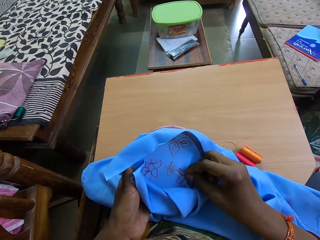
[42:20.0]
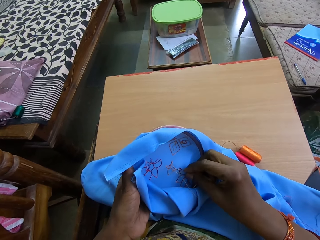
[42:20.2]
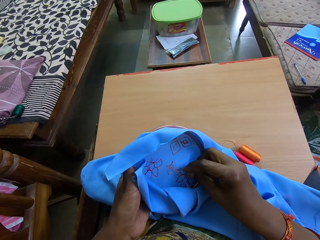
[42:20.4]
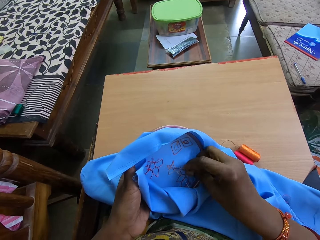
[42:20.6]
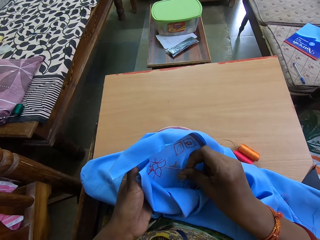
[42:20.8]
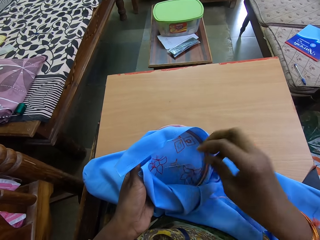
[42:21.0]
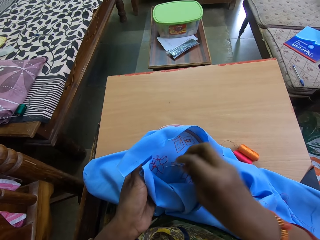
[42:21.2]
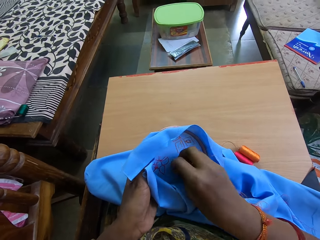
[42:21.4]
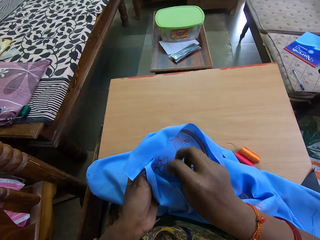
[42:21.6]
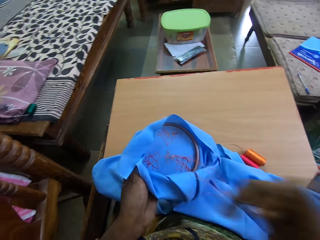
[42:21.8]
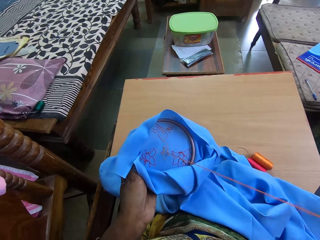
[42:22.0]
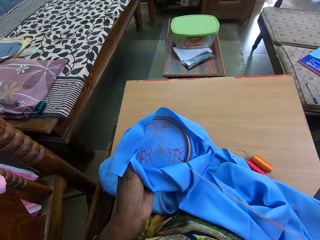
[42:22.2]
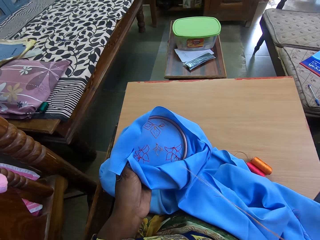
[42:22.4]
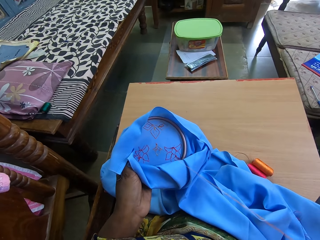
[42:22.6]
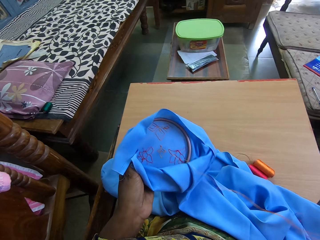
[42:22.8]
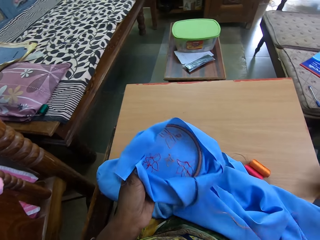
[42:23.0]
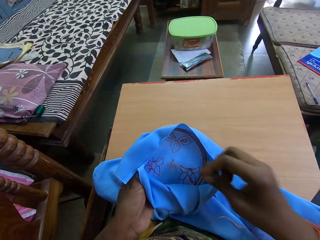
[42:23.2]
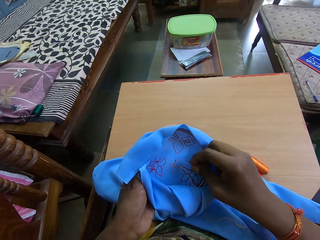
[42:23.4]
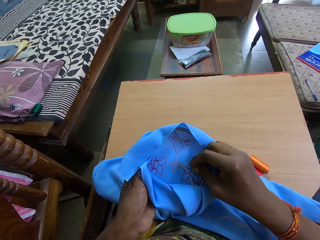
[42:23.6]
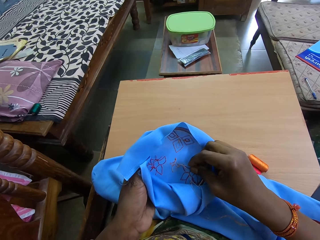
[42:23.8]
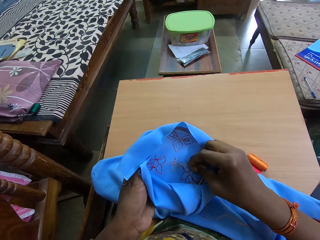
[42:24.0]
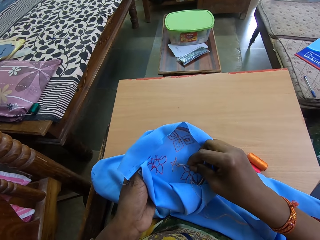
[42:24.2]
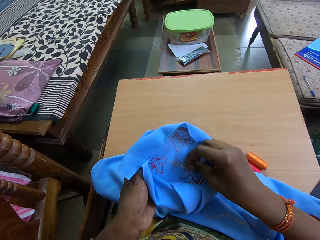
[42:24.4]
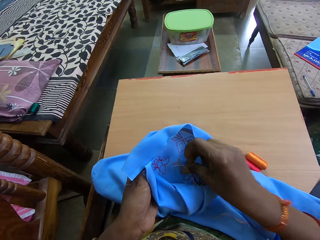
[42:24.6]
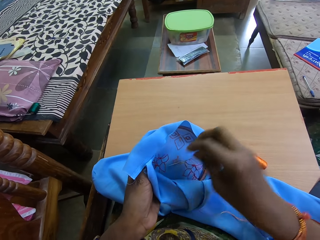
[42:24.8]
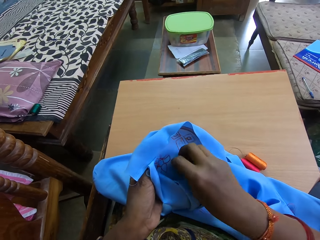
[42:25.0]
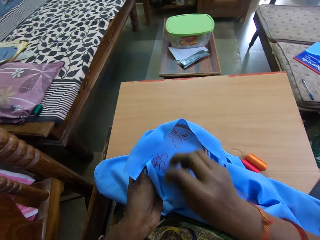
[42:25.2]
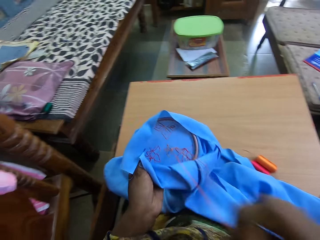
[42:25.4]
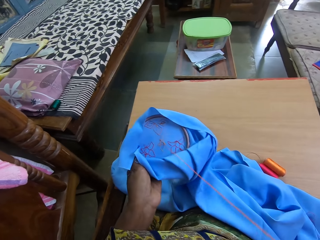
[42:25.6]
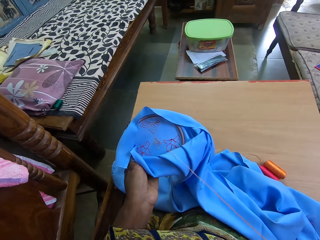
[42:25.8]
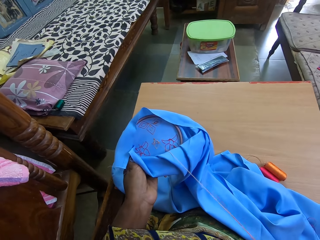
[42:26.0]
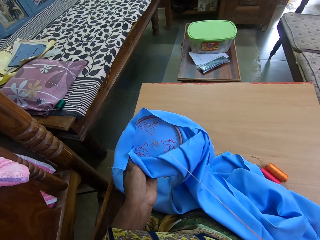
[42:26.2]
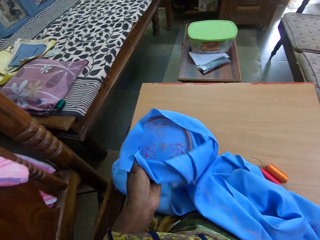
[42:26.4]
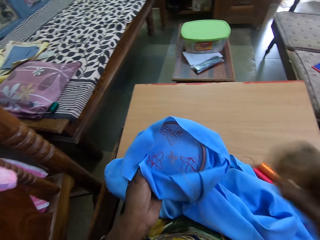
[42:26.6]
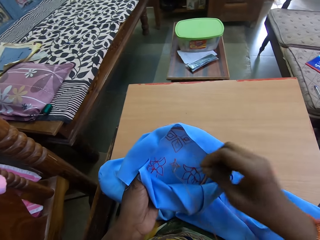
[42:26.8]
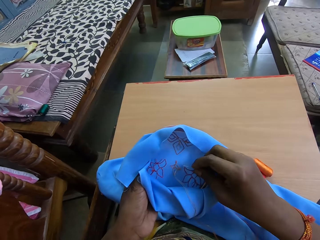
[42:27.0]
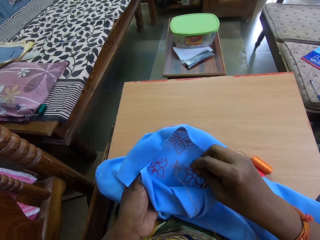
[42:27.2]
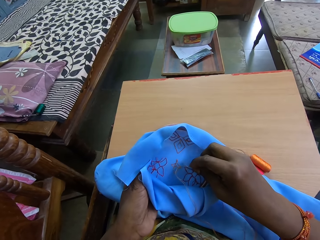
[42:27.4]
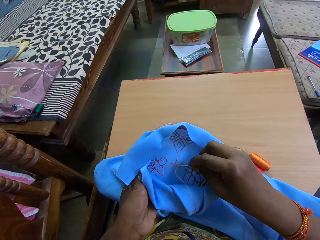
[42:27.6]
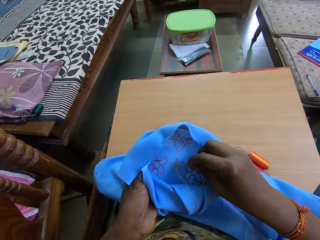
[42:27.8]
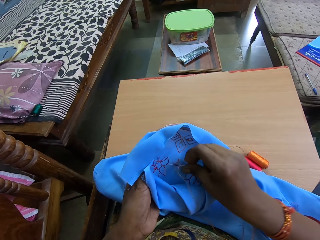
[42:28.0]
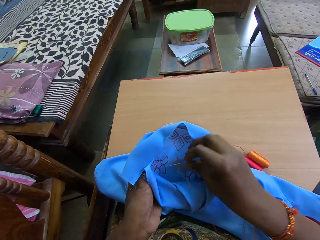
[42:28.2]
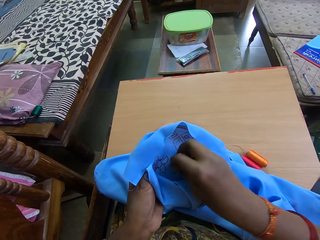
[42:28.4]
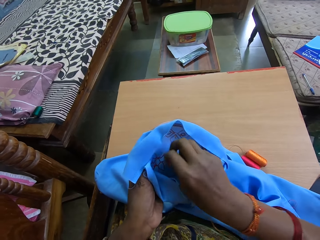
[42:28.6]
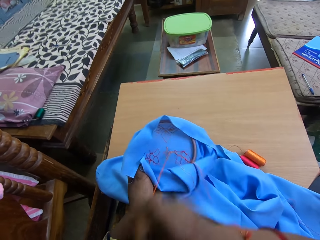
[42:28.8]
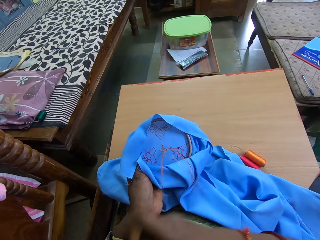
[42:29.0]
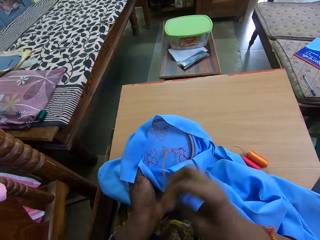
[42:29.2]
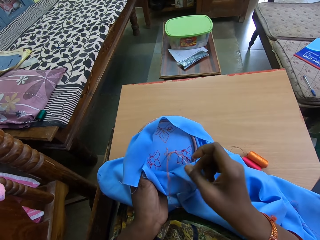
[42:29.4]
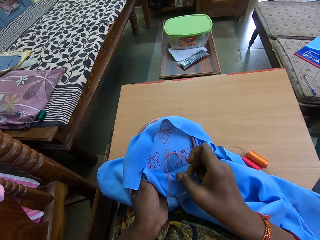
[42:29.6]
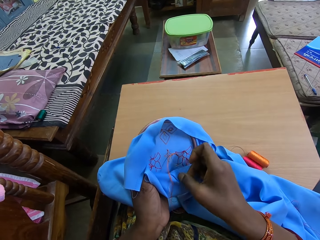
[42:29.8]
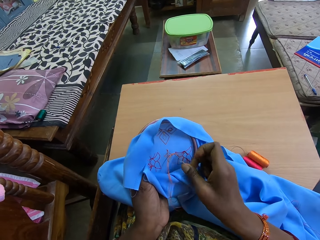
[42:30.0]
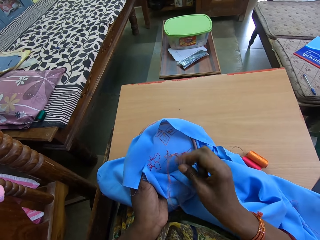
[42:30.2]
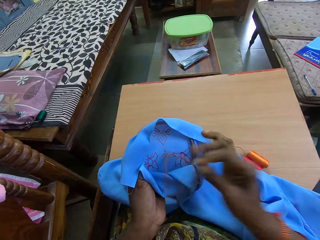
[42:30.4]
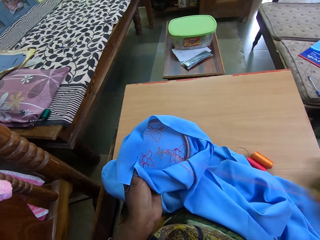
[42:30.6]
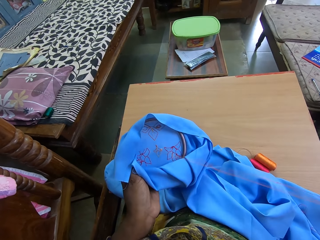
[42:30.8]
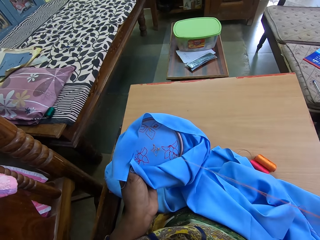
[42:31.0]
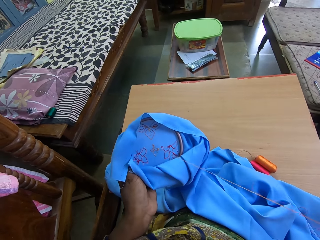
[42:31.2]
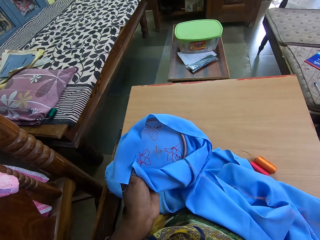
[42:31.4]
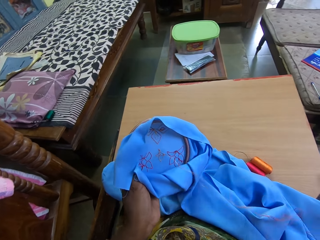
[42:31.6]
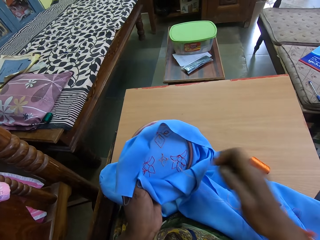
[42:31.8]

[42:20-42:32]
The camera wearer sews the embroidery in her left hand with a needle and thread in her right hand.

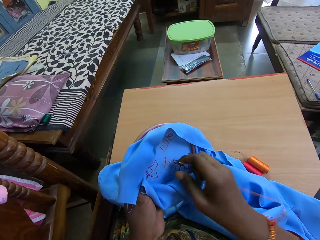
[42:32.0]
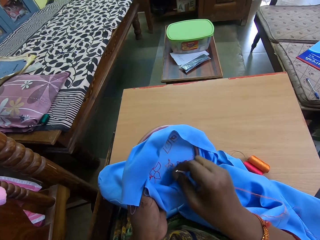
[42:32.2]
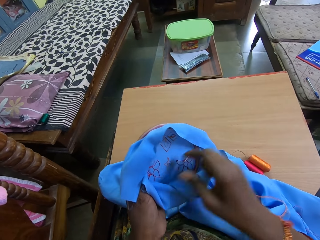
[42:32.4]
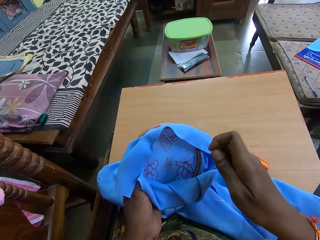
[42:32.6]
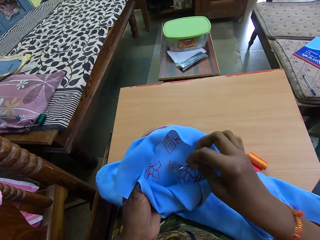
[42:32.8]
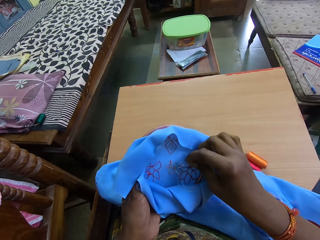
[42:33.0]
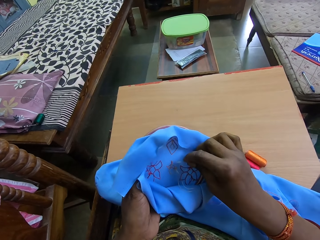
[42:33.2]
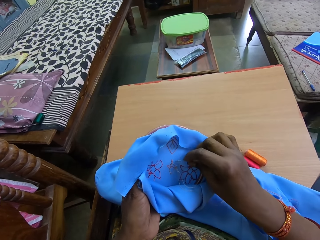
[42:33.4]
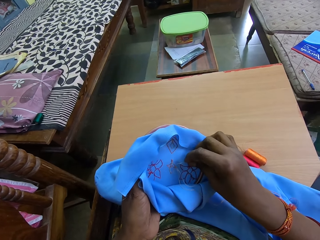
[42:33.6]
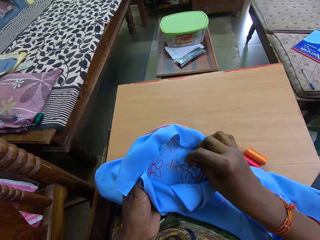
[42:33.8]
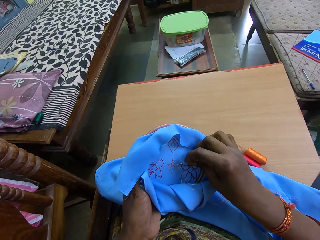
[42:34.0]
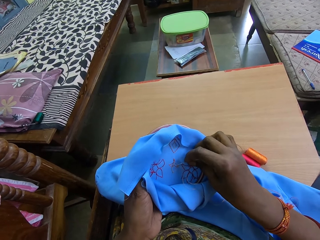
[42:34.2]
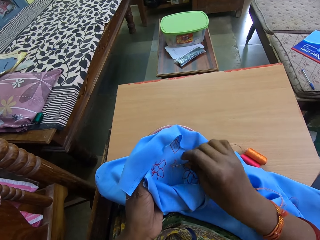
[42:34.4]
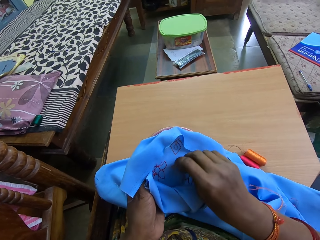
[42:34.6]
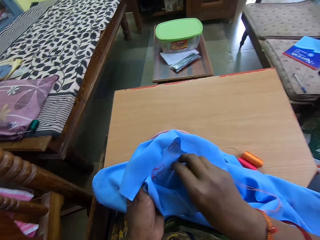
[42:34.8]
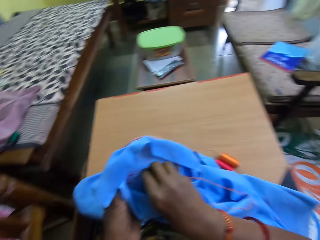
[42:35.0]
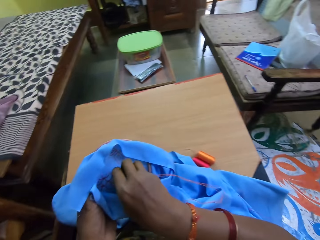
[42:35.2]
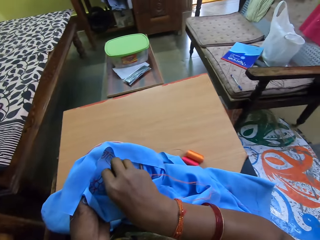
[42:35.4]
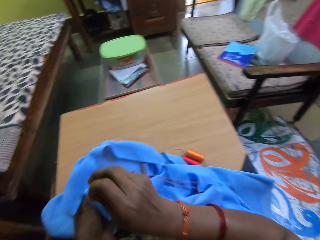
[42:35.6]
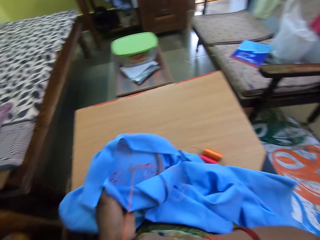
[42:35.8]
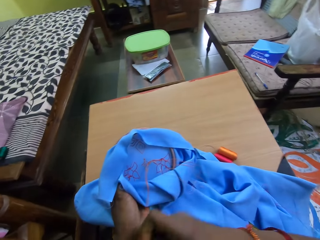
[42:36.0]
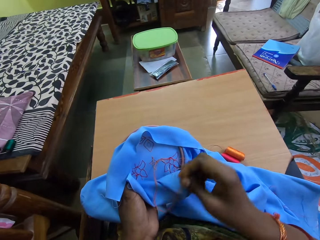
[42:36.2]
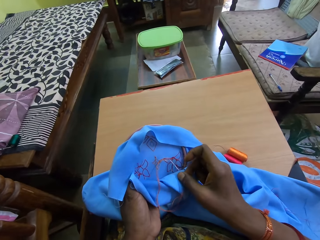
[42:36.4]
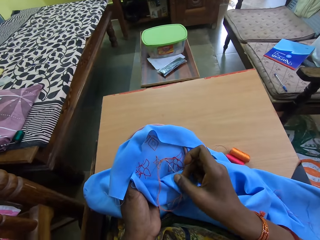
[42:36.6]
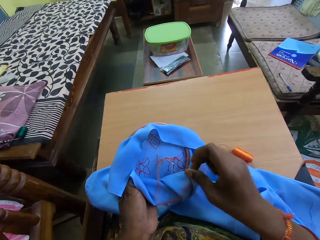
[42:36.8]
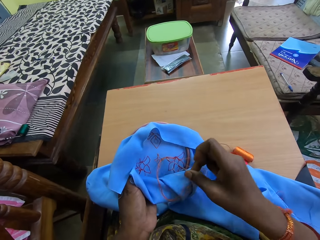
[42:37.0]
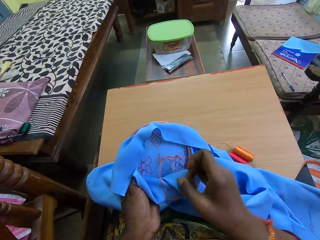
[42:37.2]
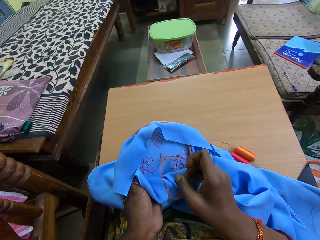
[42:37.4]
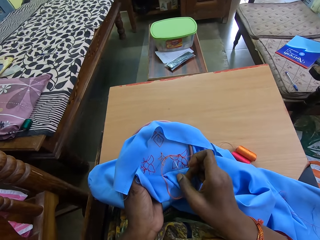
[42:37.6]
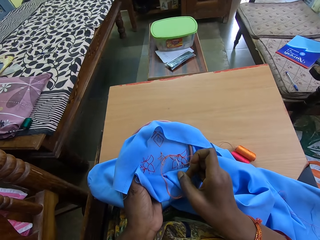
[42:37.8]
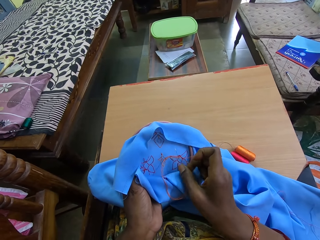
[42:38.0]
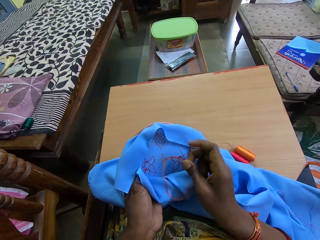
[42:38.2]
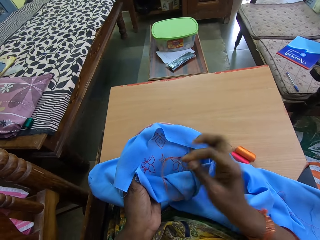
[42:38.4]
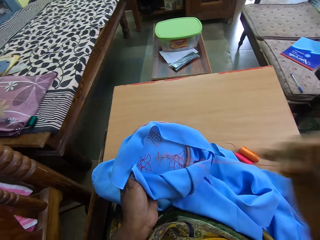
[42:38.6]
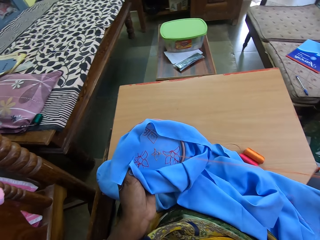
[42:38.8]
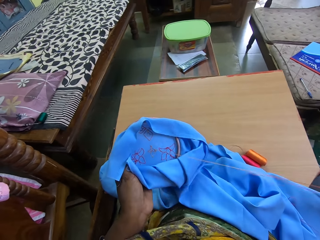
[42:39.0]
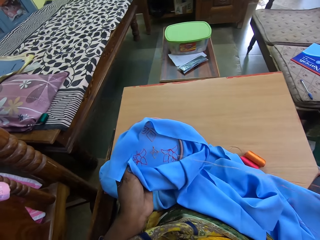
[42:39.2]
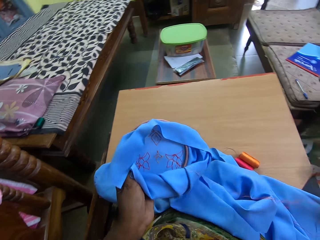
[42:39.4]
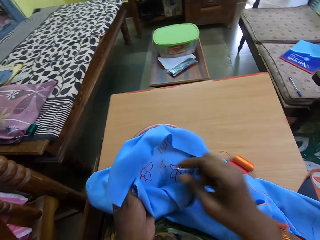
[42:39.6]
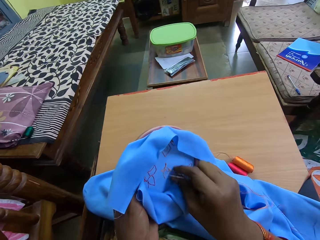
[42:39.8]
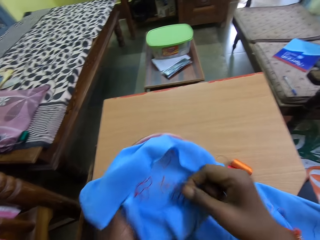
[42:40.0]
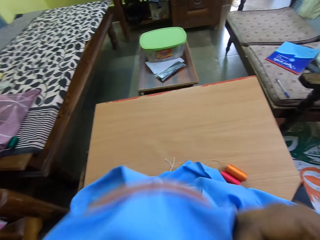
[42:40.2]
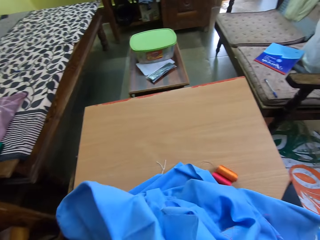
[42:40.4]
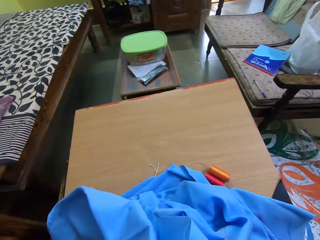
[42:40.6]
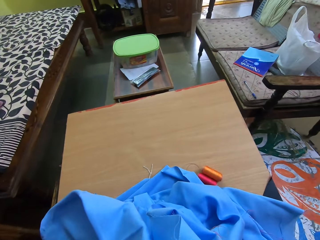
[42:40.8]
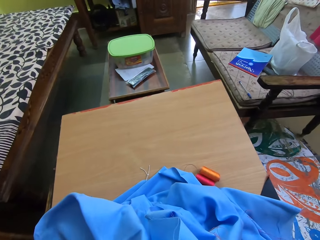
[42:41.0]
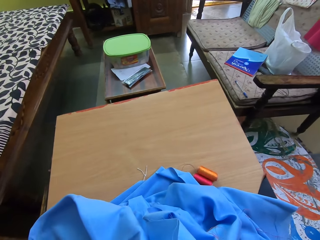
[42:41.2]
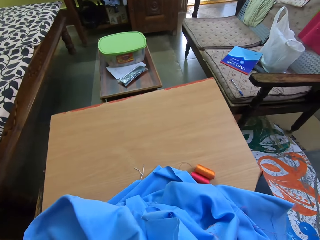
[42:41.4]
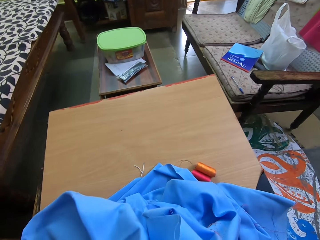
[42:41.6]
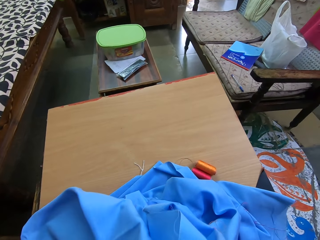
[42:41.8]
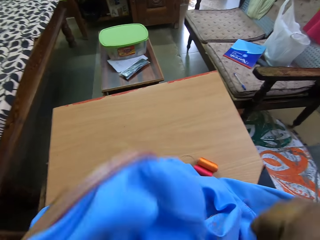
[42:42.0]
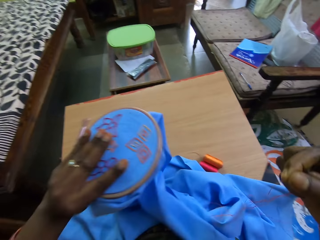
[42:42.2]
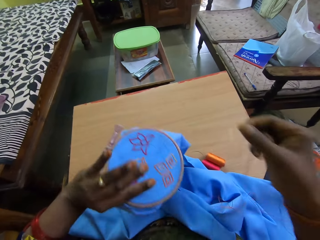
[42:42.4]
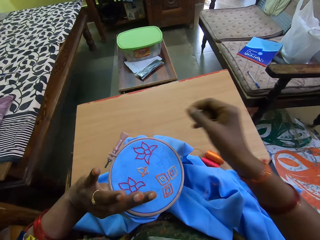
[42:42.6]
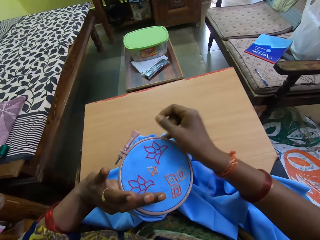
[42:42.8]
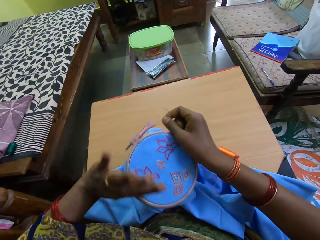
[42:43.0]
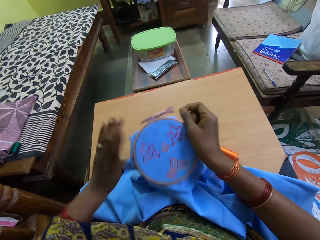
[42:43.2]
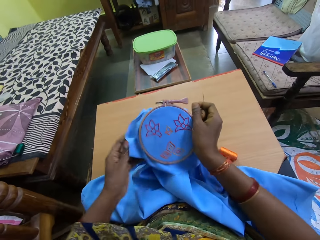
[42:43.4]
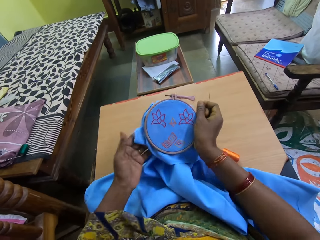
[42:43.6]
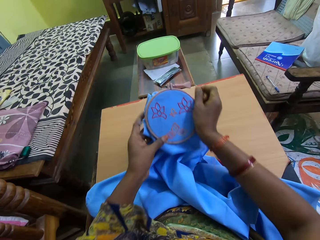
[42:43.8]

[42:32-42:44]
The camera wearer turns the fabric.
